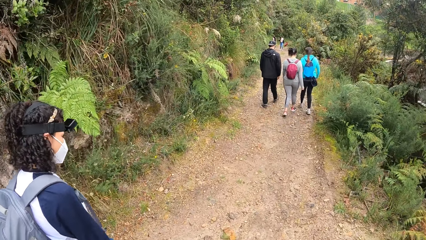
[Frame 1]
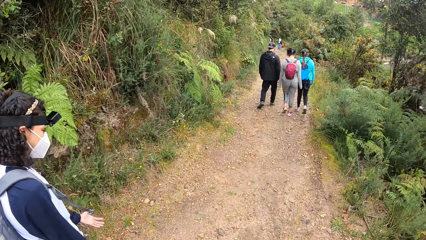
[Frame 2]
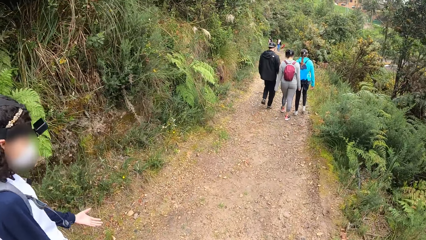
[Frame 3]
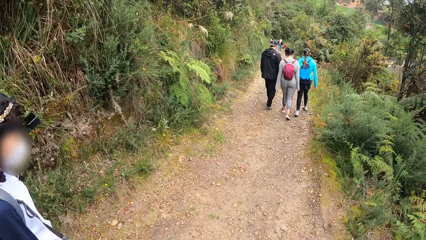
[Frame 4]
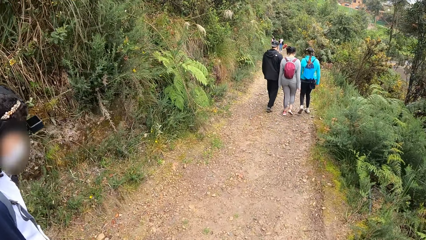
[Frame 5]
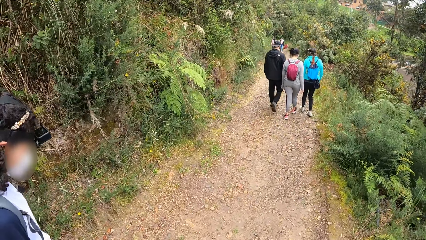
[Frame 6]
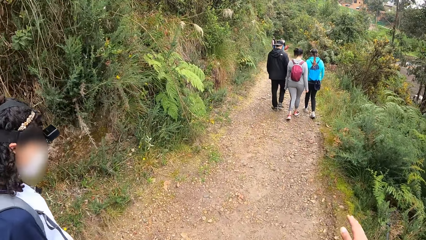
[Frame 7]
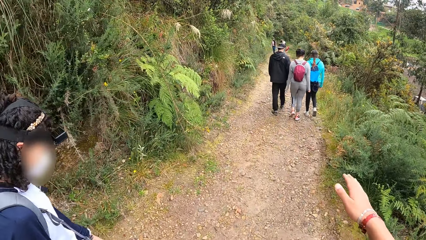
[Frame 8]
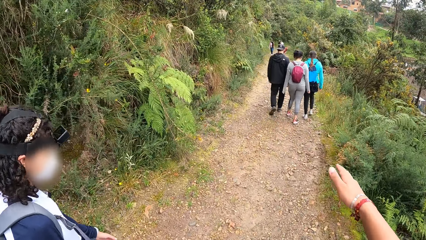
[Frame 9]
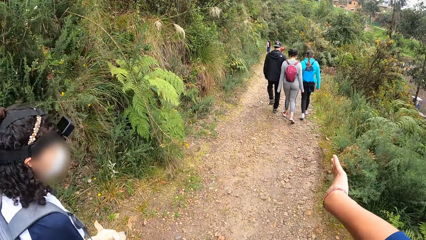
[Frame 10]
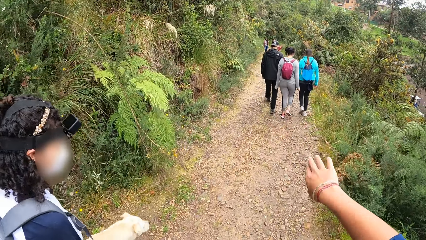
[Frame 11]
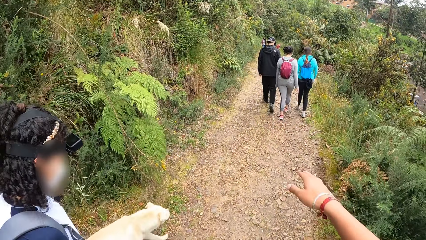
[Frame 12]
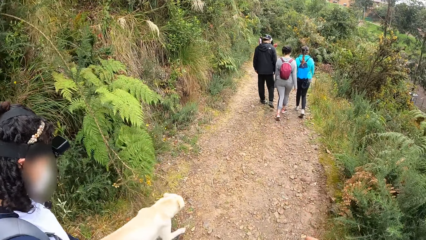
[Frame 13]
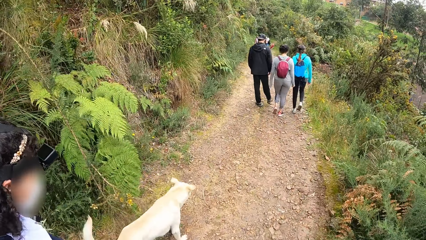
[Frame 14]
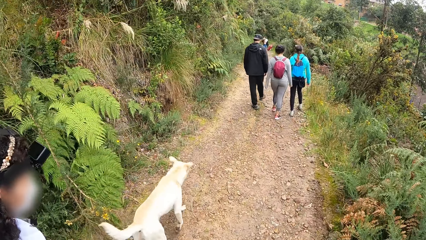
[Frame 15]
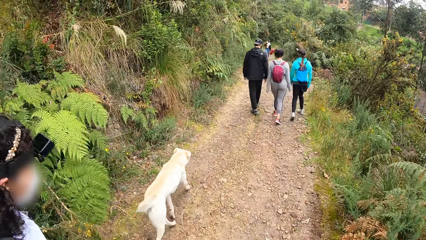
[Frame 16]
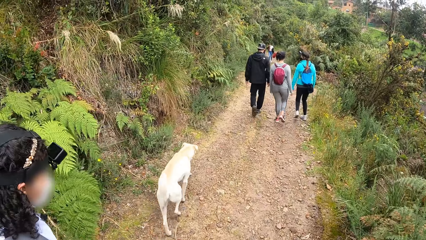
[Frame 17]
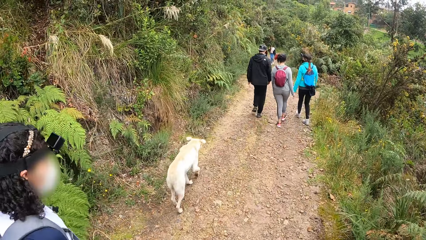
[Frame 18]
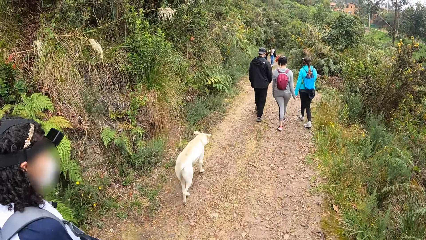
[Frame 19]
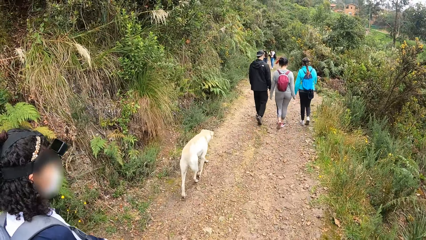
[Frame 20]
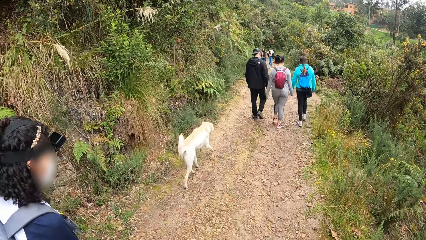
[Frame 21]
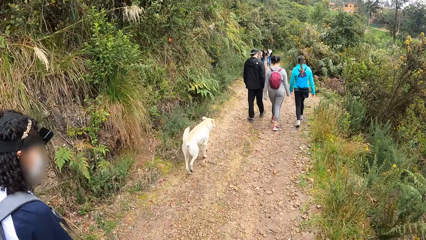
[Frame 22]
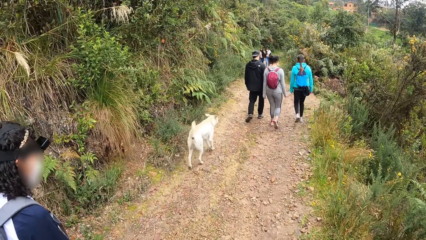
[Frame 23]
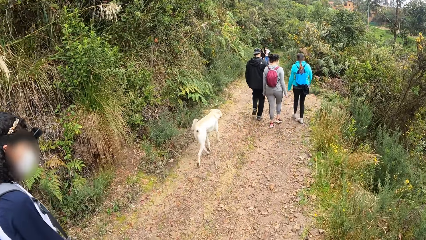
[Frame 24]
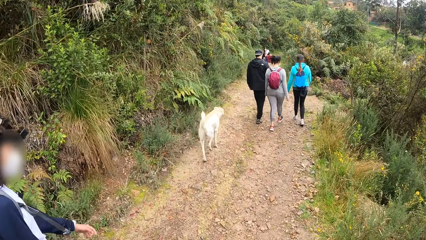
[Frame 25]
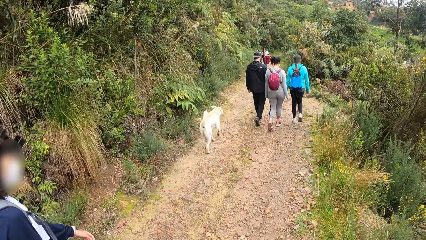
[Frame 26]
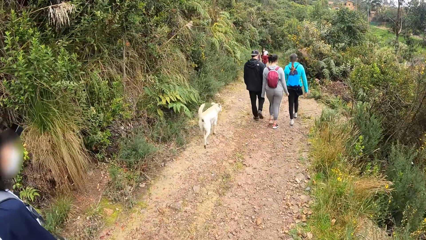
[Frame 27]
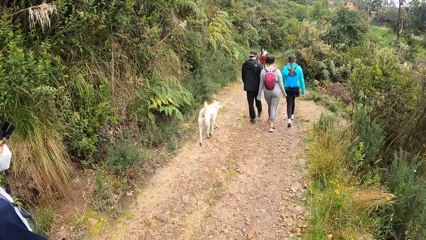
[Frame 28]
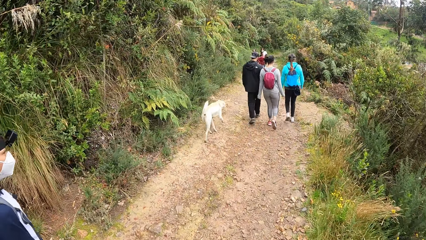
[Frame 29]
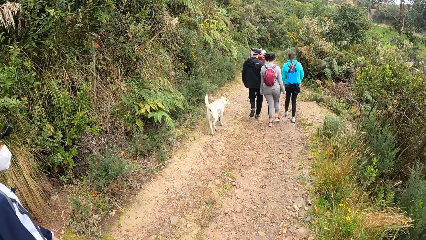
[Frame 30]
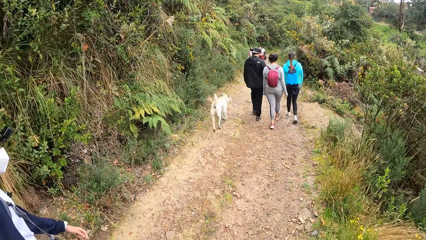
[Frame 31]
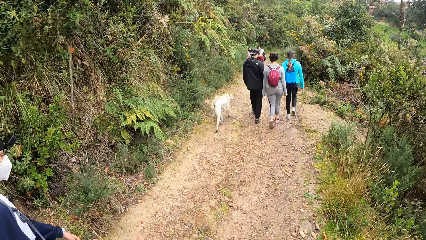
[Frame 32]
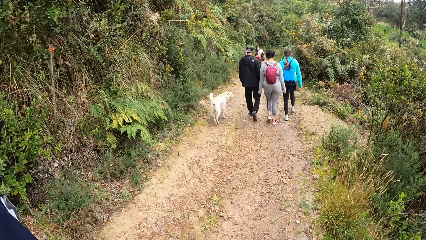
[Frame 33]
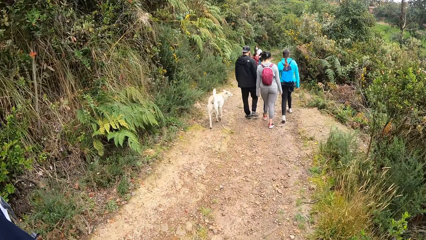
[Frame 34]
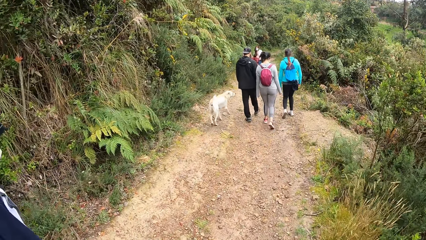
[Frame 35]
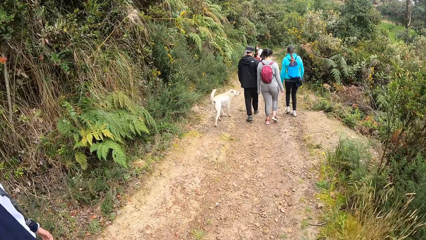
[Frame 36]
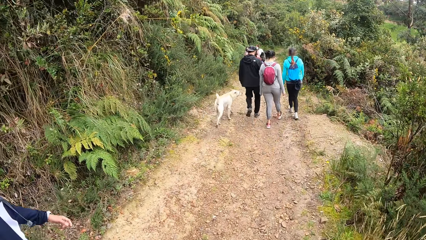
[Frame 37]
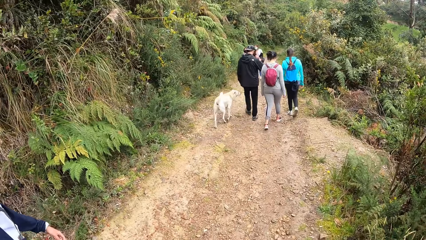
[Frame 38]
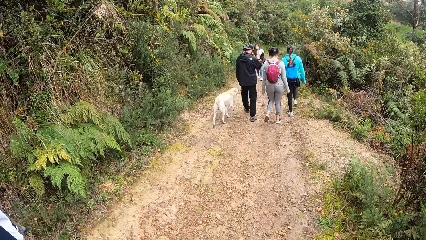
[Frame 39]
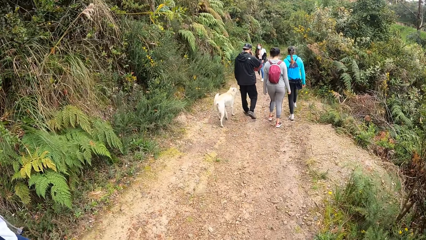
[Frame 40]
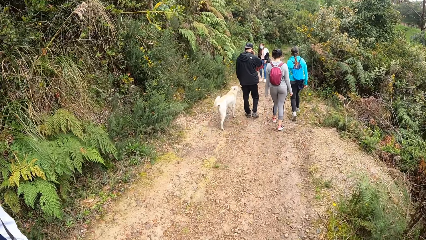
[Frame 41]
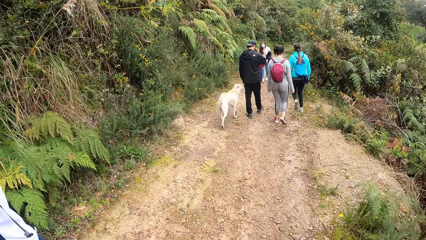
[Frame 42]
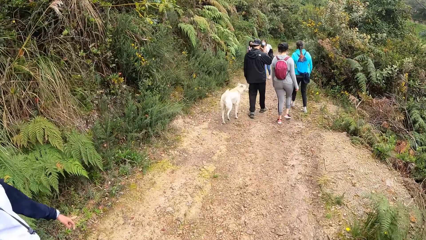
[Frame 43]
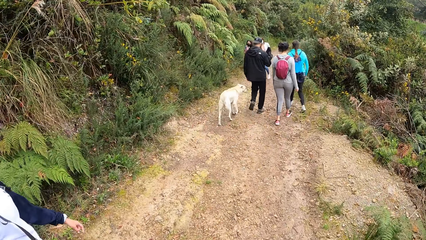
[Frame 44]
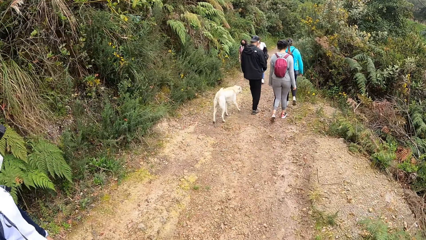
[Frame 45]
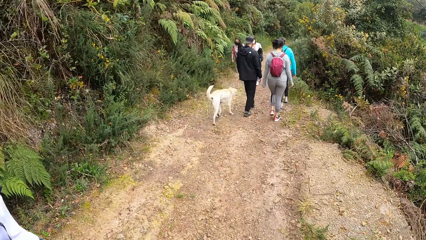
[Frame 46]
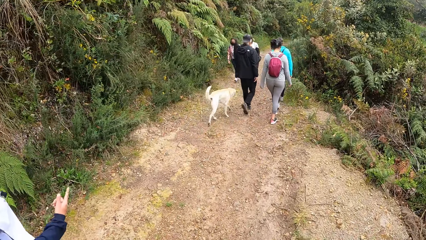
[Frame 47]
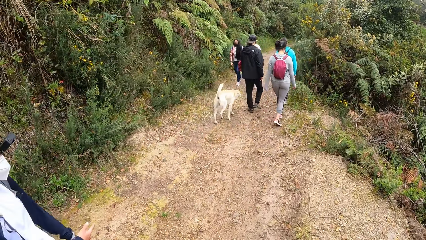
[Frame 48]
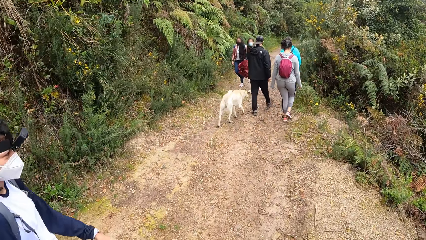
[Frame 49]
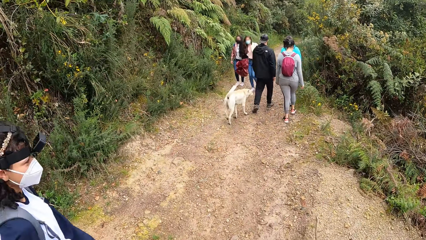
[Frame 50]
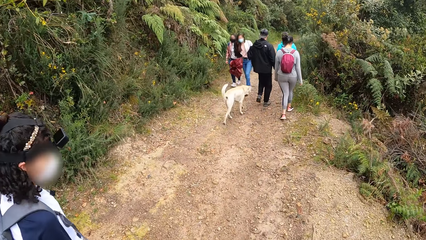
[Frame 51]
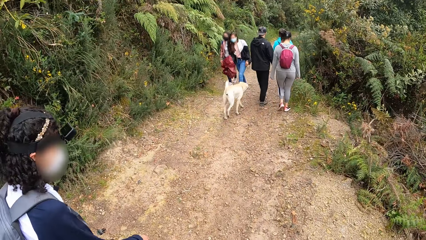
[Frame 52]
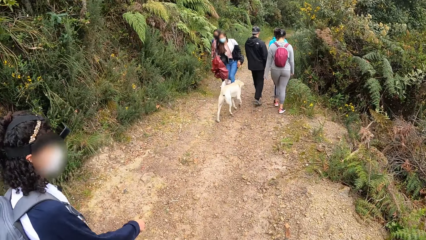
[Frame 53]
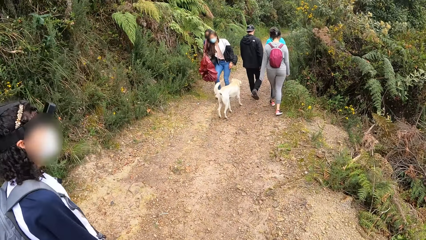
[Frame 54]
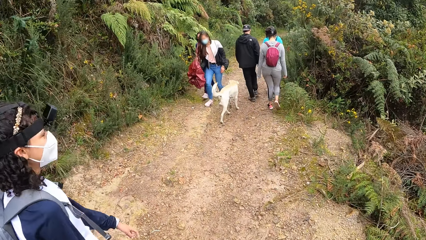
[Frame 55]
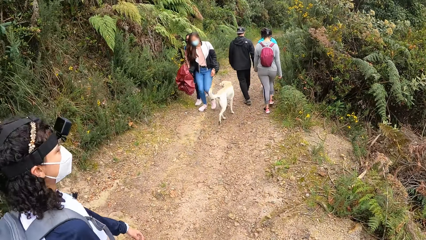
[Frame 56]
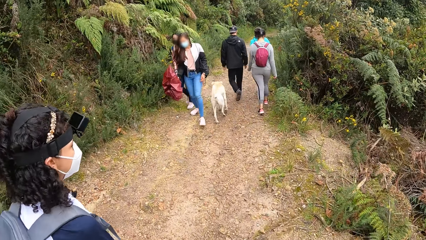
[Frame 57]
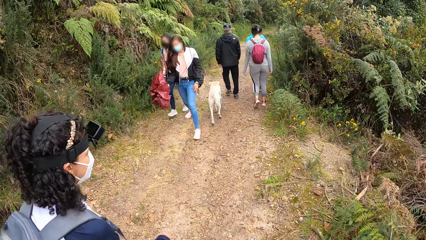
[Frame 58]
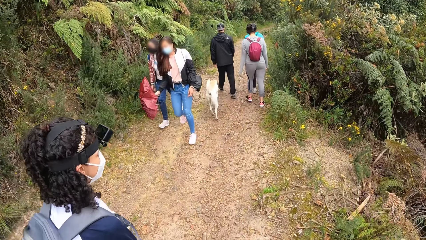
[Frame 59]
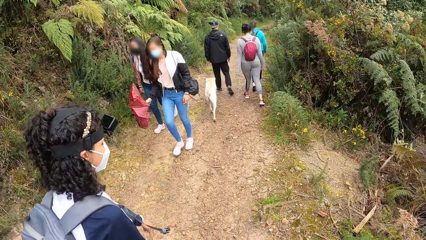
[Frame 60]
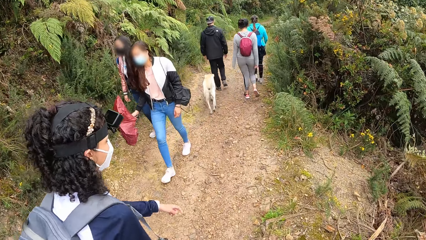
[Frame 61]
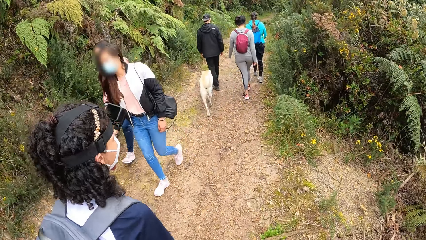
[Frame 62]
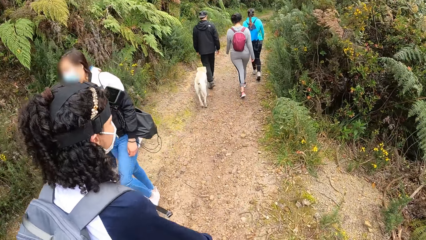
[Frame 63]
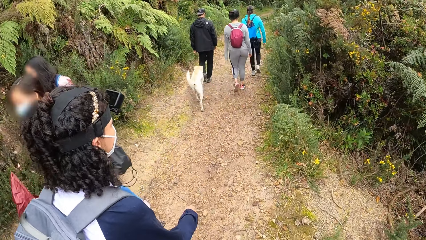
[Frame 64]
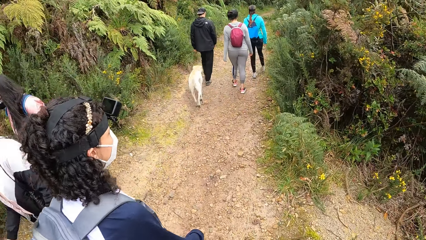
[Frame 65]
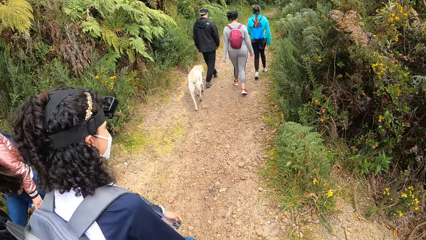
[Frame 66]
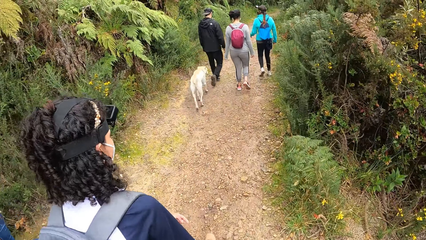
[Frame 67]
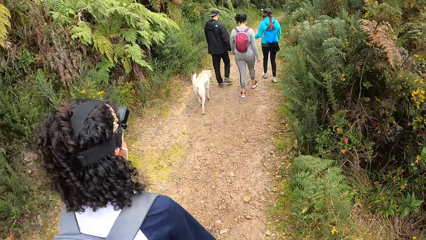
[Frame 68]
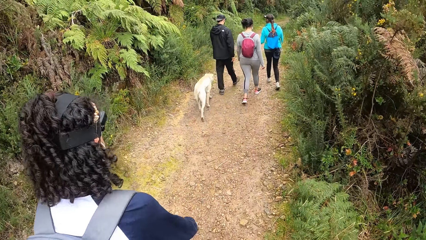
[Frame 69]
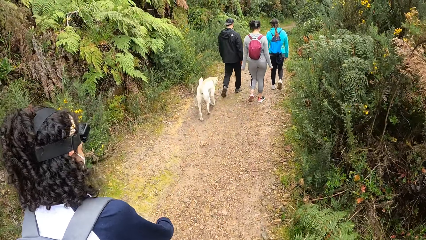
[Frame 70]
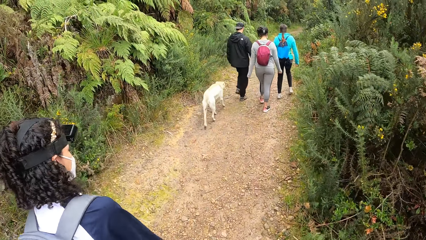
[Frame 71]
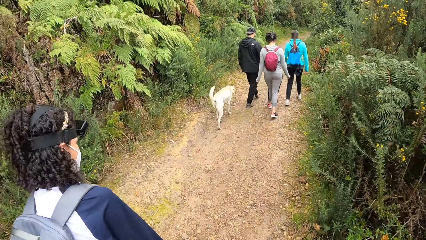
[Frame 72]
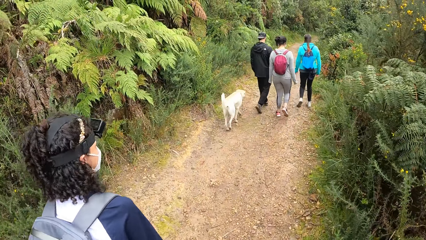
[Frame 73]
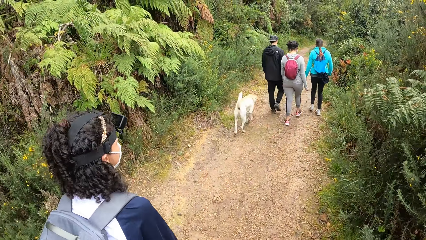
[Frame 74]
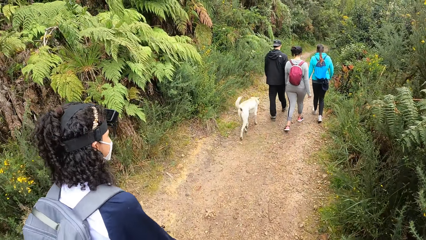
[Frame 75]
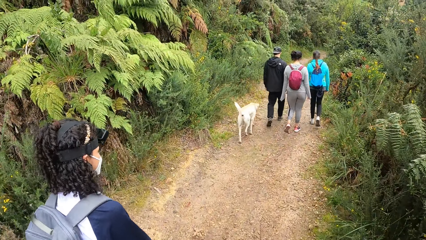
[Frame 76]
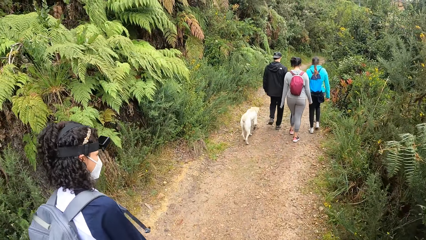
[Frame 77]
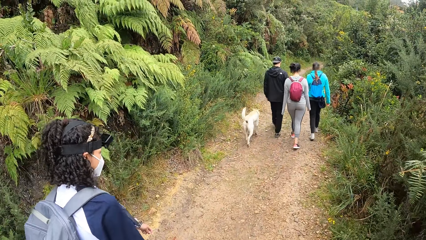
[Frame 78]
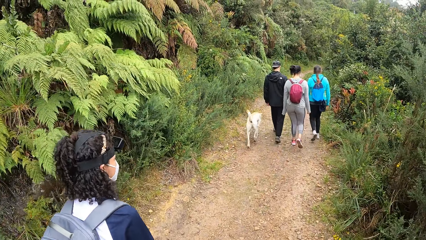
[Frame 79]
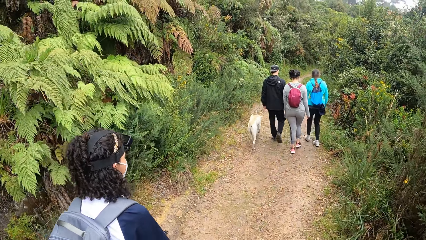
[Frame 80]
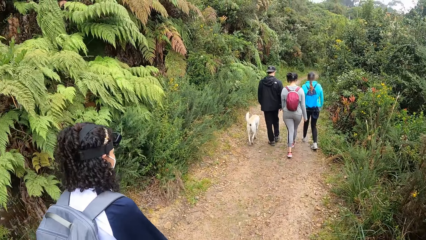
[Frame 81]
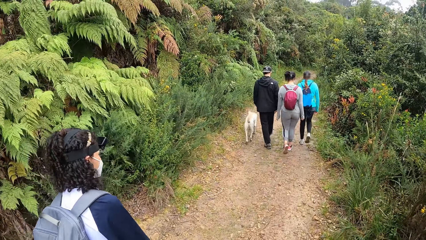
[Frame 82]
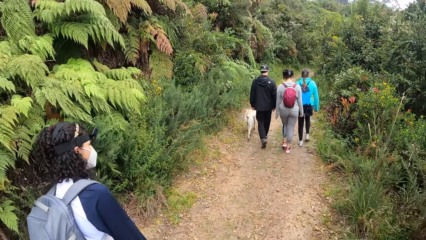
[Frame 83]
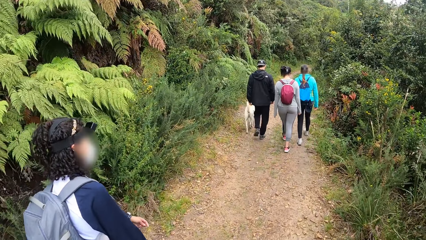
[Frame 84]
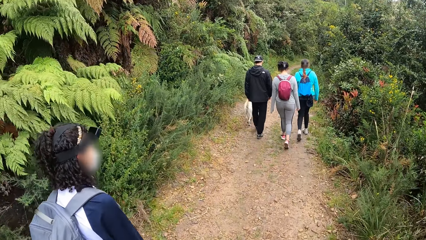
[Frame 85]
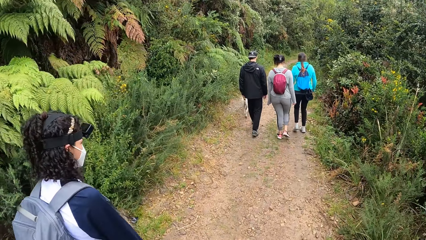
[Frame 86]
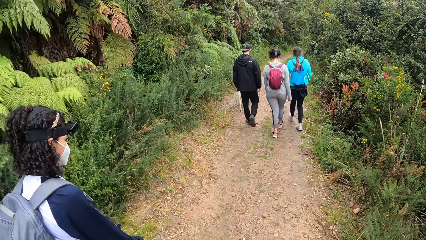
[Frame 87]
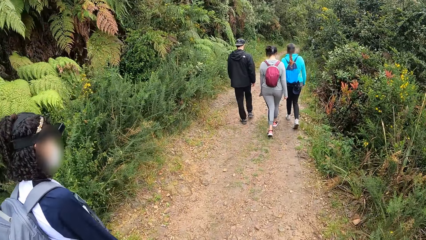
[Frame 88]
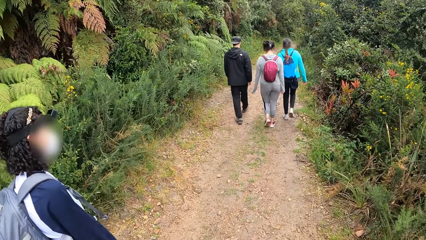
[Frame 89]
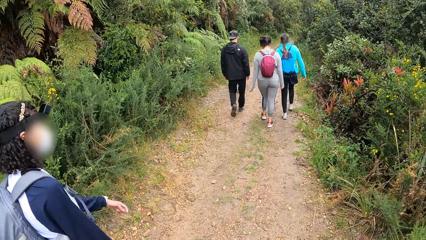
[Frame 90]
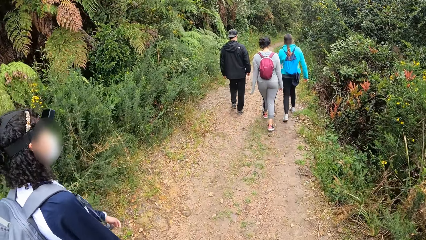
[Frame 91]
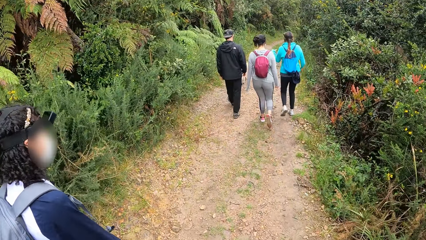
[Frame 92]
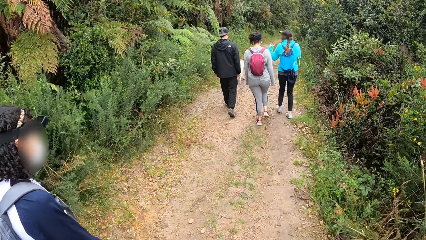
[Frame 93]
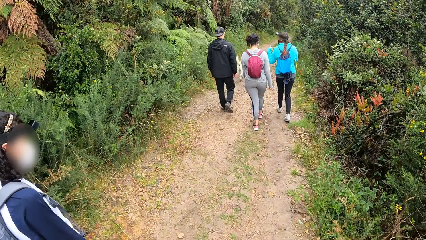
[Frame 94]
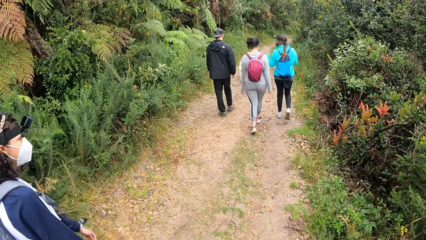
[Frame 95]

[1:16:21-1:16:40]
The dog walks past the camera wearer. The camera wearer stretches his right hand. The dog is running towards three people. The dog walks past a woman and another woman. The camera wearer walks past the first woman and the other woman. The dog walks past a third woman, a man and a fourth woman.
